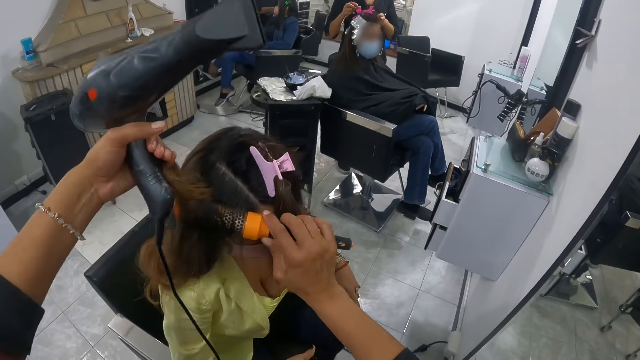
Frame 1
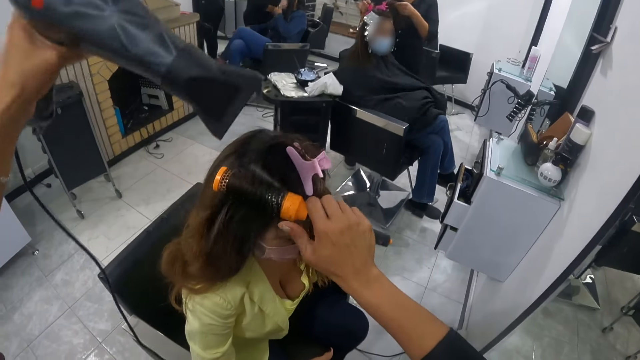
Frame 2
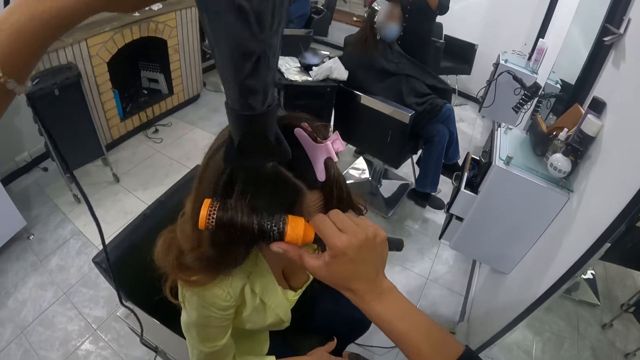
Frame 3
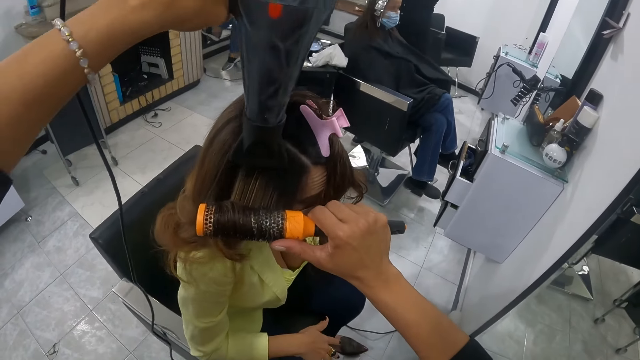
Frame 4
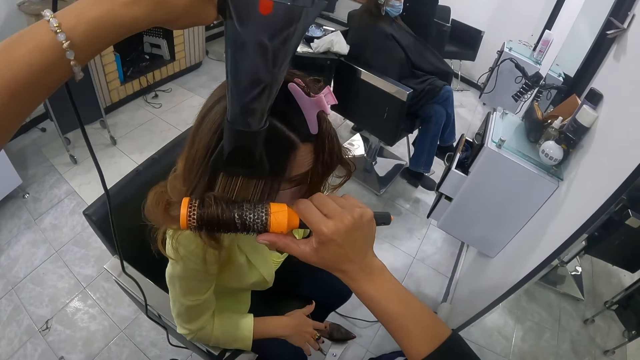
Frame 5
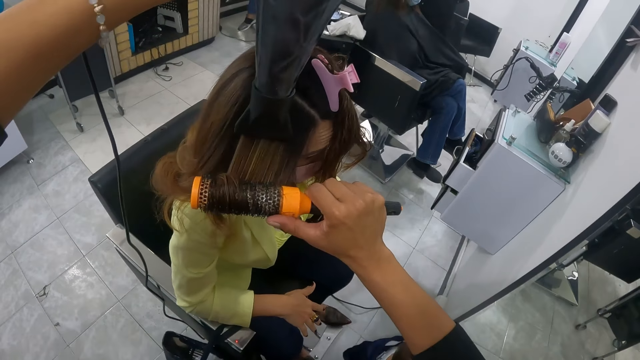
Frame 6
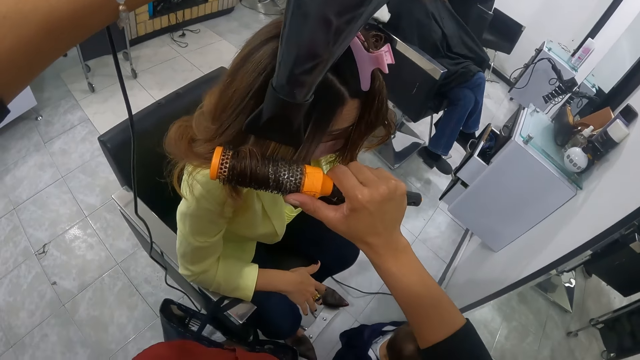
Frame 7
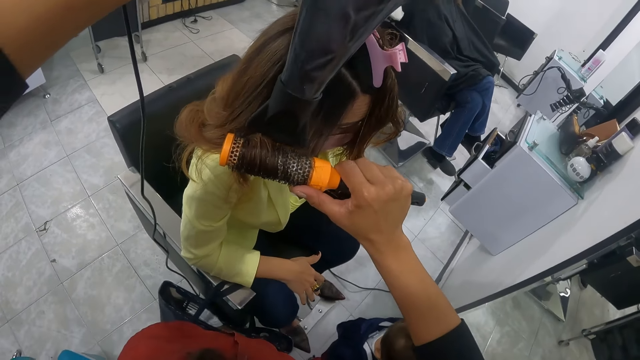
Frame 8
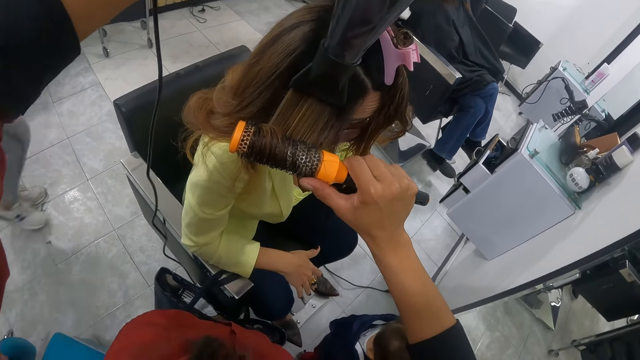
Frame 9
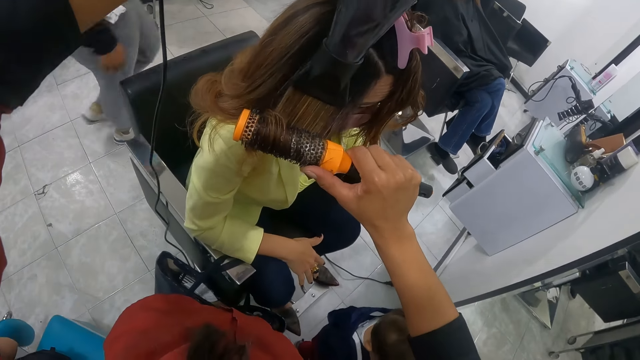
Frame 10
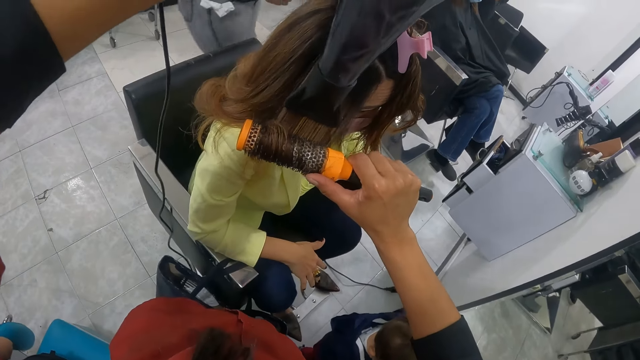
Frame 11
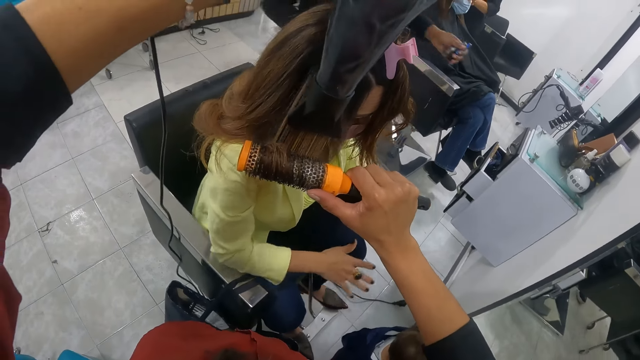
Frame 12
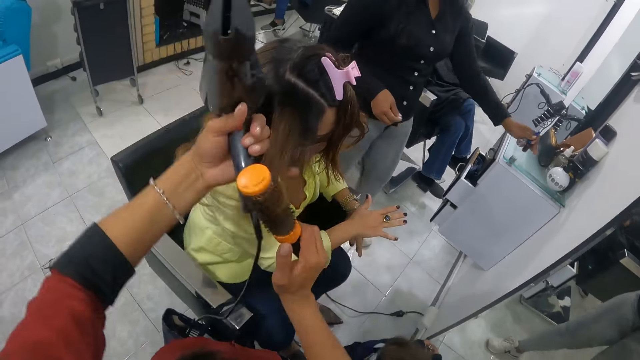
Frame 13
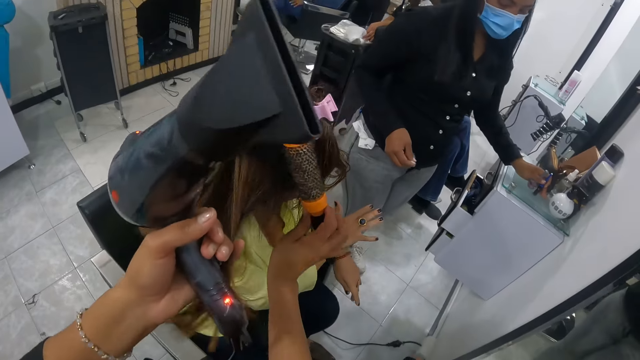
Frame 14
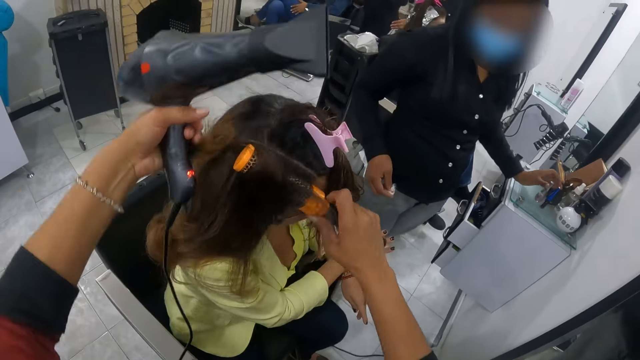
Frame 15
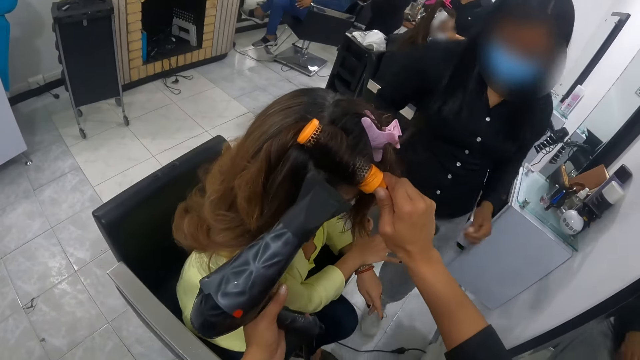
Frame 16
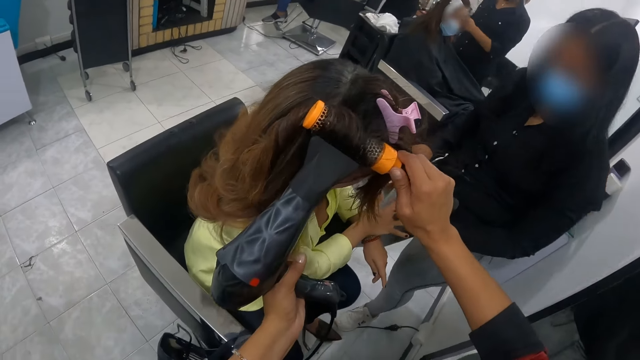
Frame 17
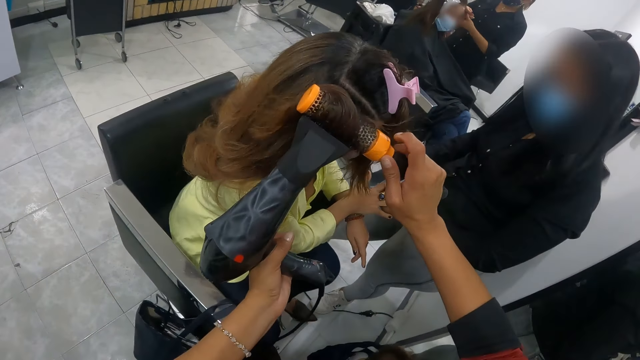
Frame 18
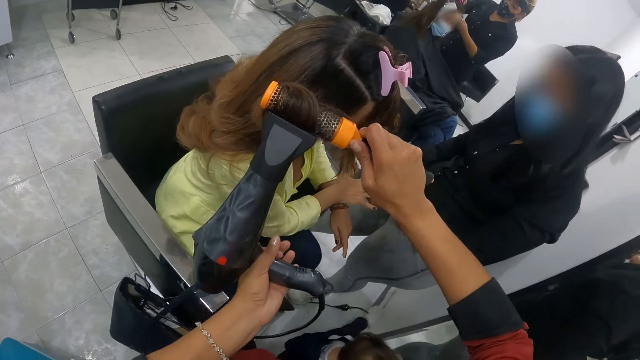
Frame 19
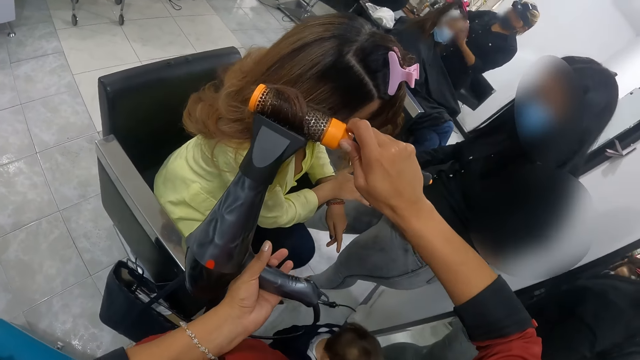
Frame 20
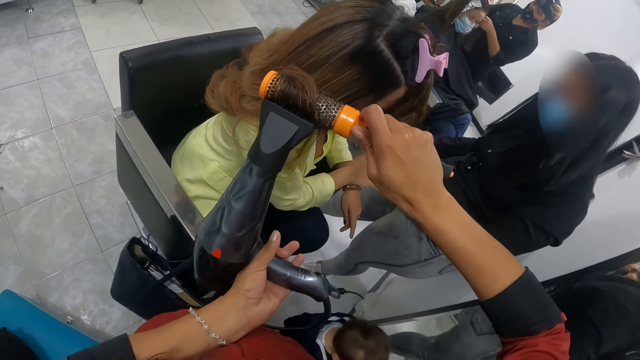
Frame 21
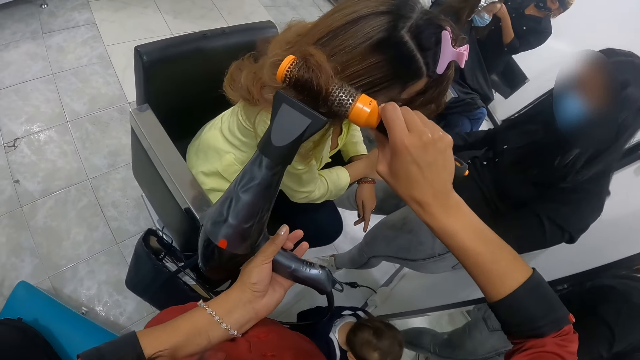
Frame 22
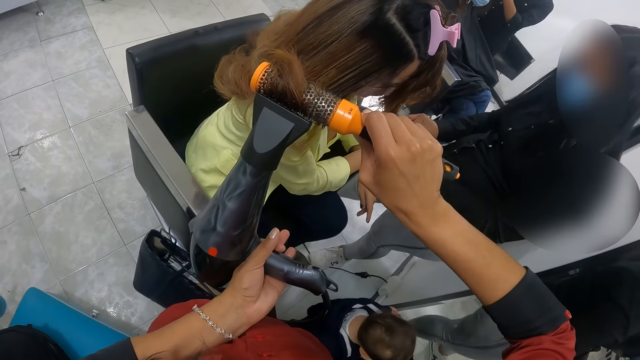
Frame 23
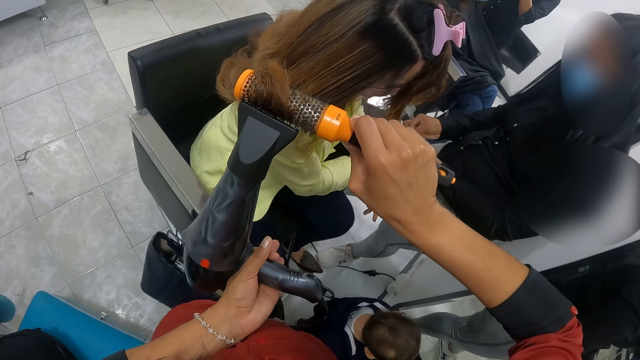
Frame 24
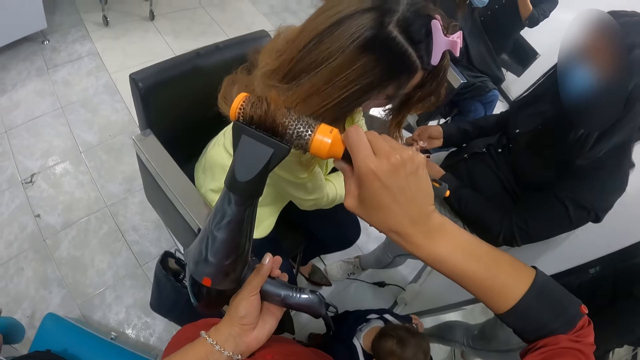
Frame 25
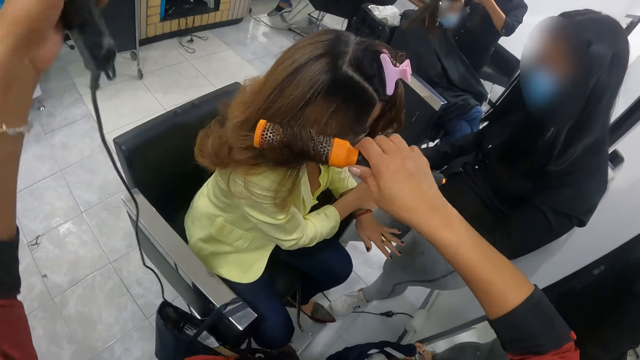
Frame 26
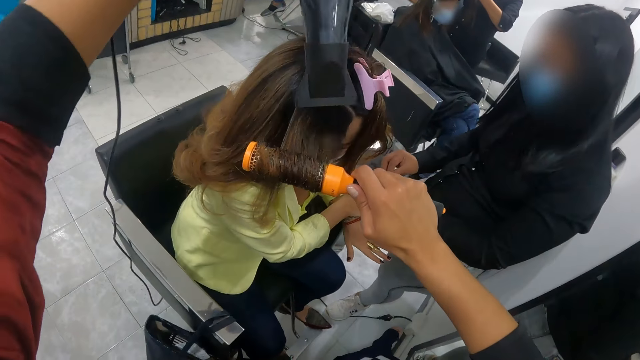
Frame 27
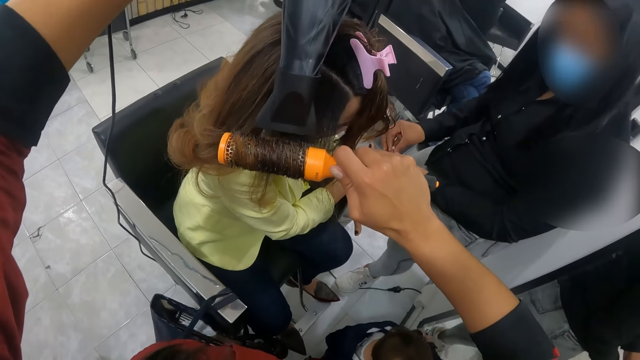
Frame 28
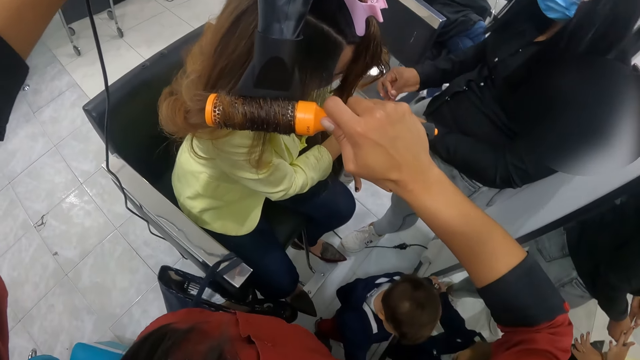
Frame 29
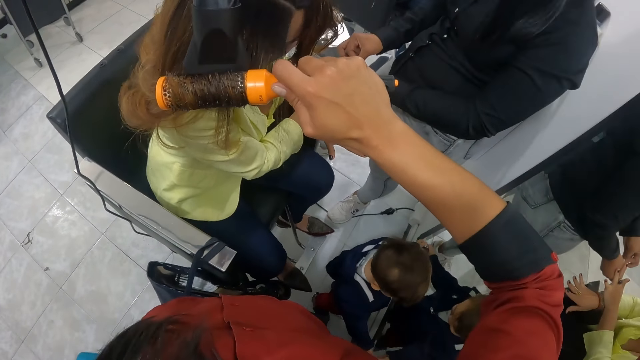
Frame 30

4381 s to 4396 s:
The camera wearer holds the woman's hair. She rolls the woman's hair with the roller brush in her right hand. She dries the woman's hair with the hair dryer in her left hand. The woman stretches her hand. The camera wearer holds the woman's hair. Another woman drops a nail paint on a cabinet with her left hand. The camera wearer rolls the first woman's hair with the roller brush in her right hand. She dries the first woman's hair with the hair dryer in her left hand. The other woman cleans the first woman's nails with a wool in her right hand.

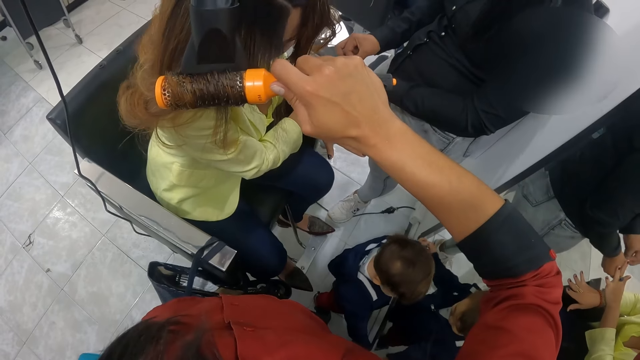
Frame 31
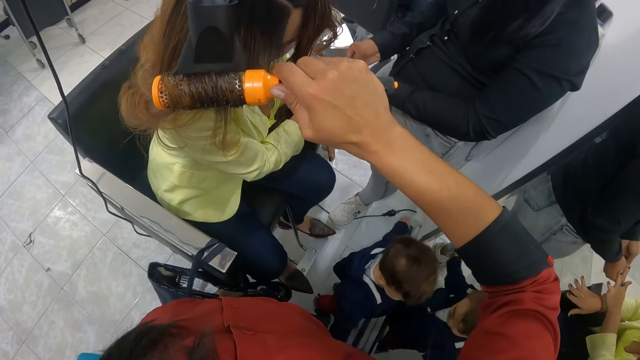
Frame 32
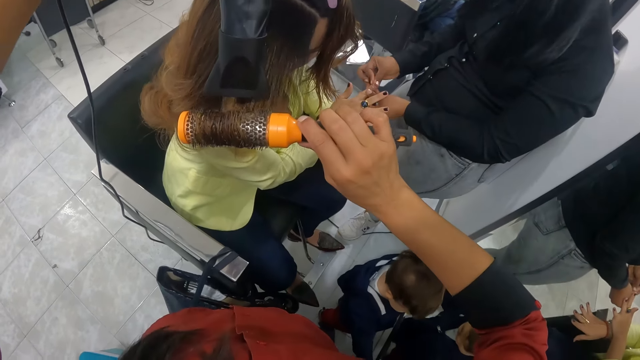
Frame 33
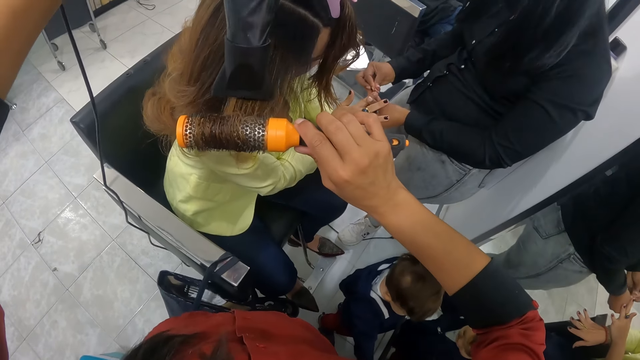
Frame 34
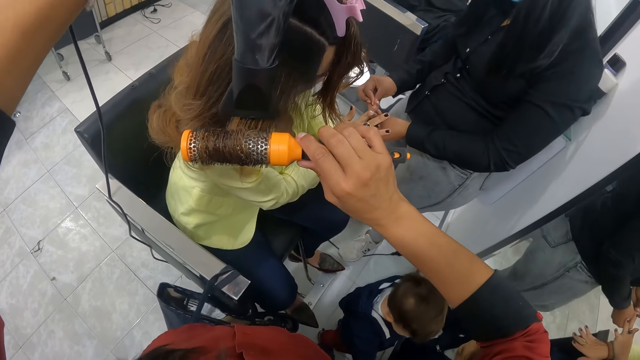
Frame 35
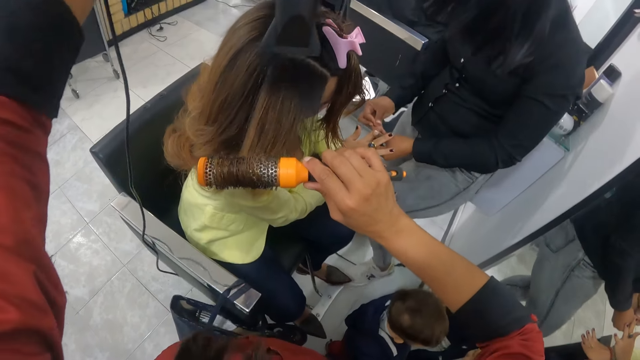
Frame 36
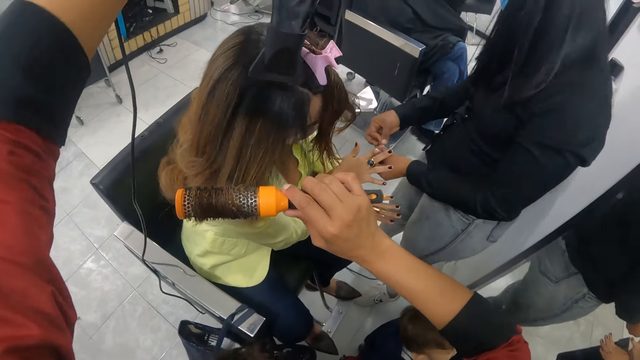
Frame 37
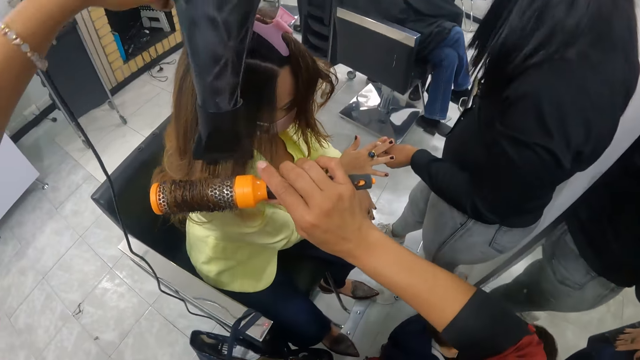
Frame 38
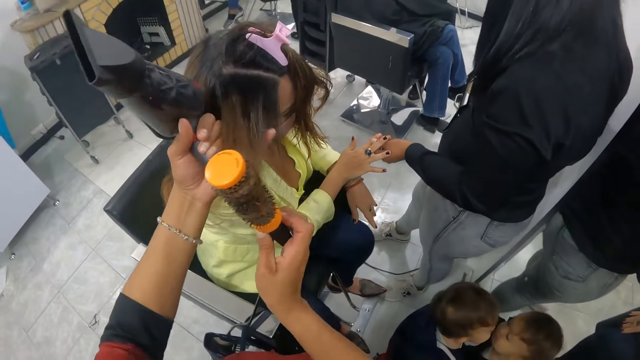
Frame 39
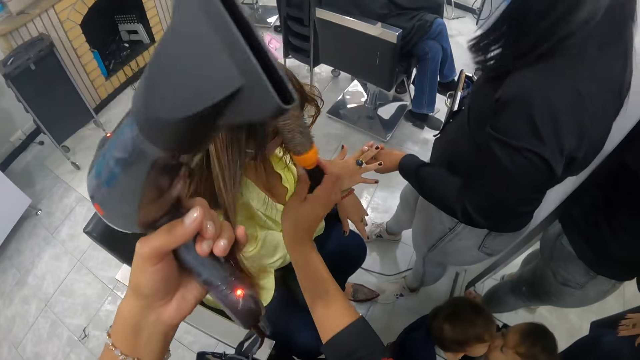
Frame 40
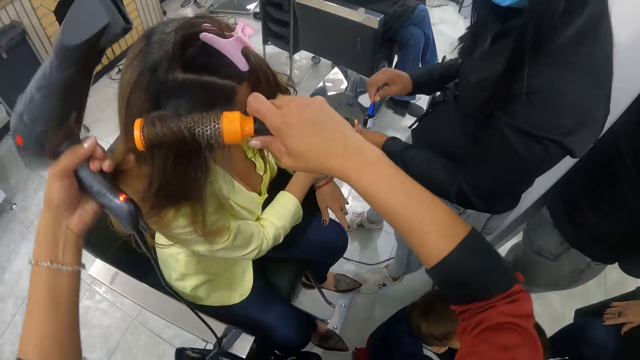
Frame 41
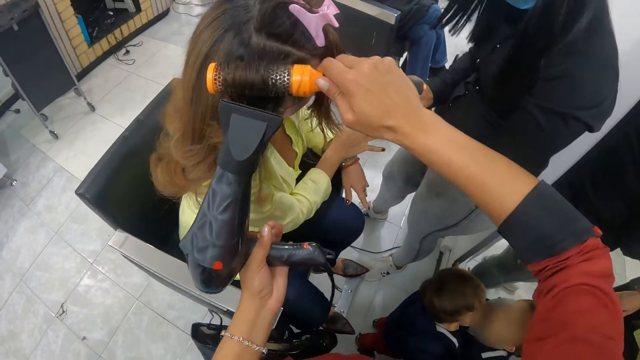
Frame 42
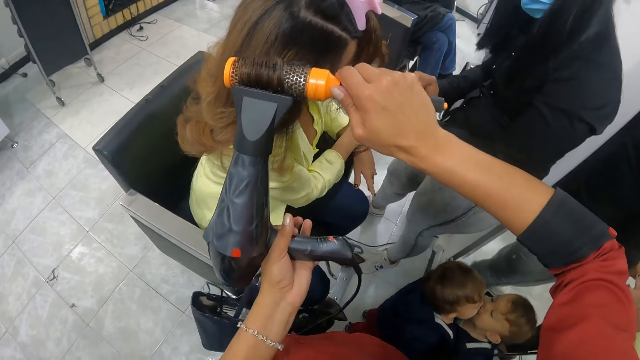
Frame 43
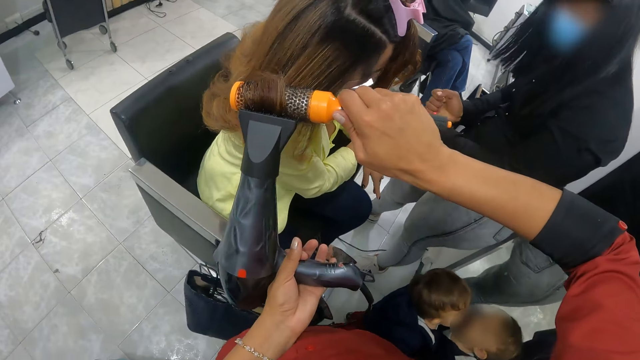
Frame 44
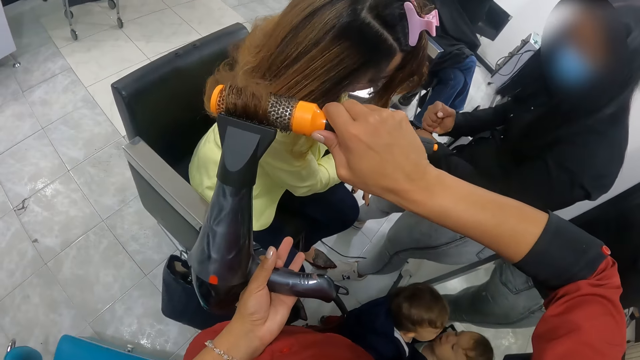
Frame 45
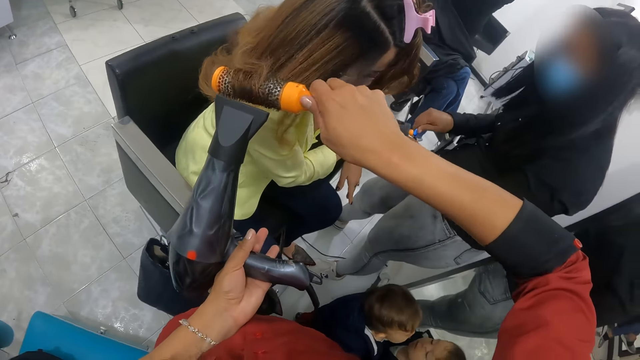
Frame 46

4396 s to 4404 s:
A woman holds another woman's finger with her left hand. The camera wearer holds the other woman's hair. The first woman holds the nail paint in her right hand. The camera wearer rolls the other woman's hair with the roller brush in her right hand. She dries the other woman's hair with the hair dryer in her left hand. The first woman opens the nail paint with her right hand.
